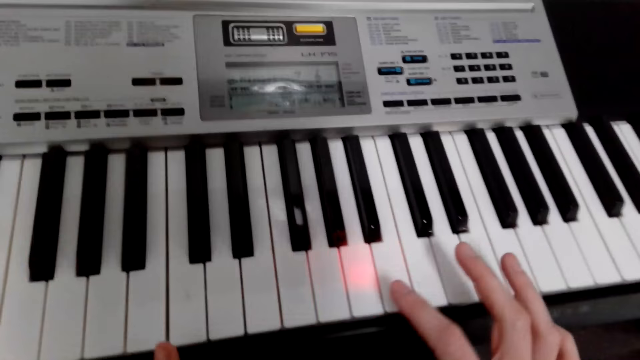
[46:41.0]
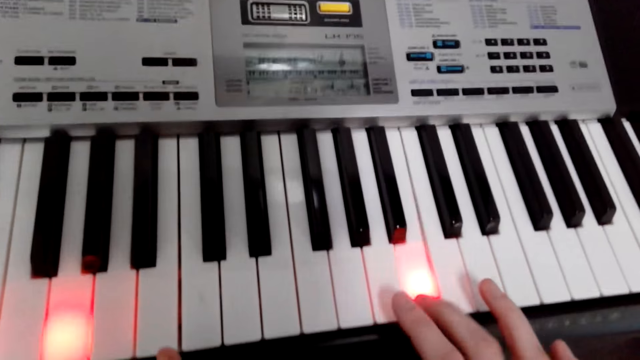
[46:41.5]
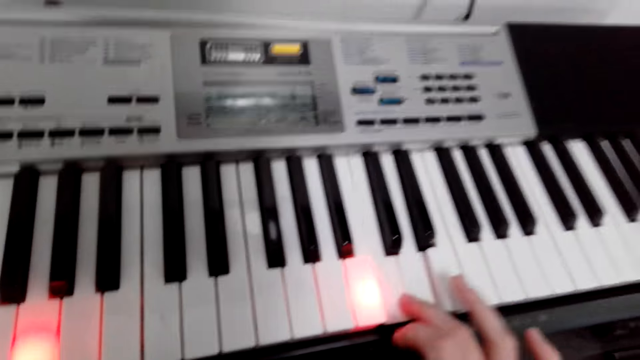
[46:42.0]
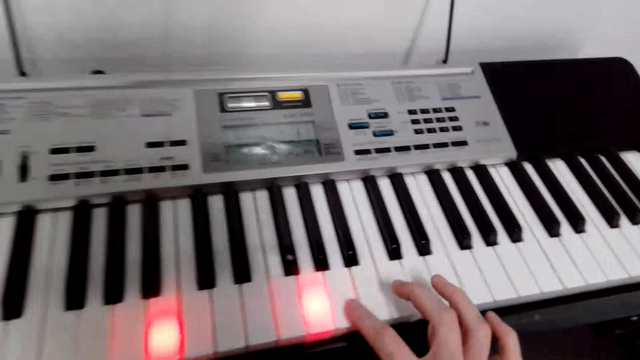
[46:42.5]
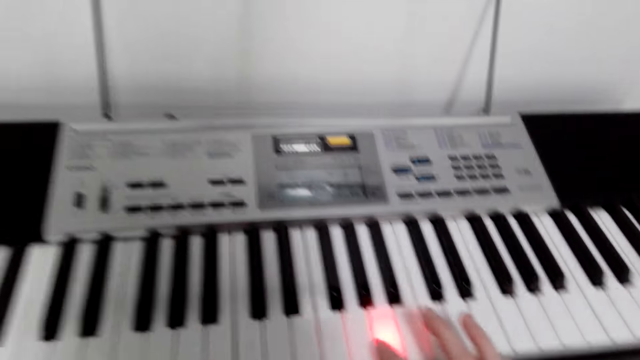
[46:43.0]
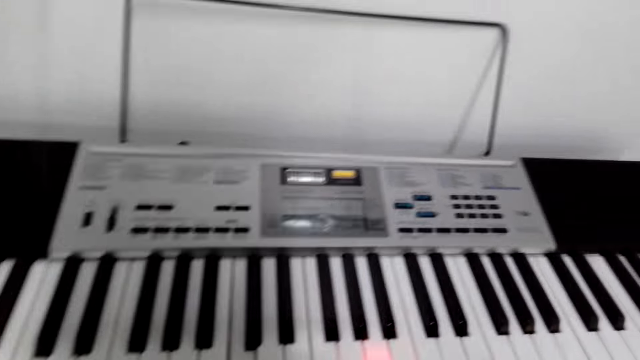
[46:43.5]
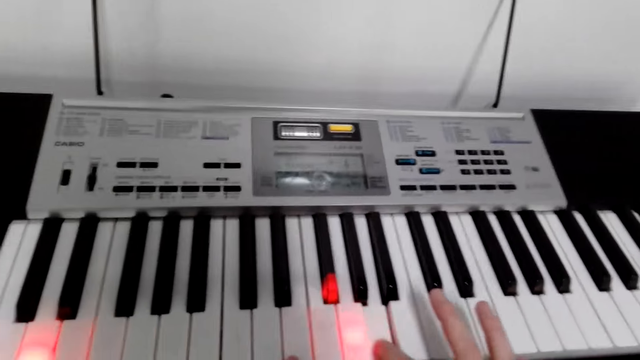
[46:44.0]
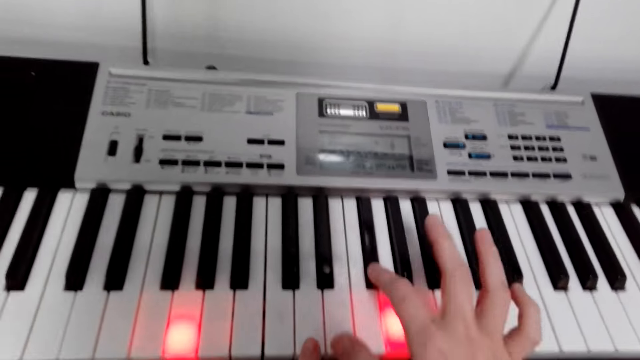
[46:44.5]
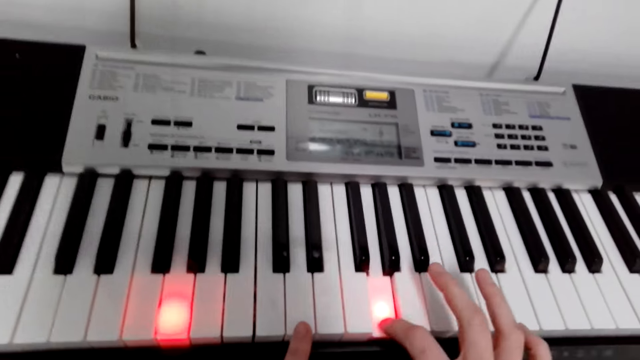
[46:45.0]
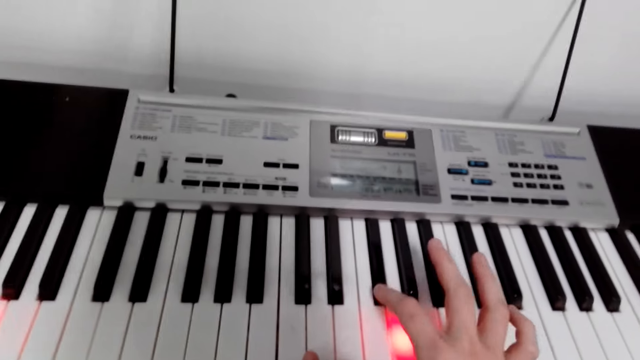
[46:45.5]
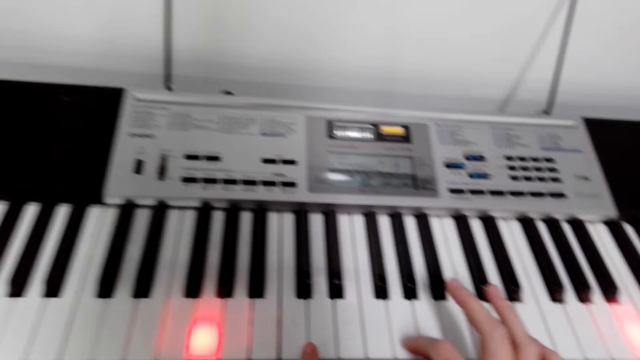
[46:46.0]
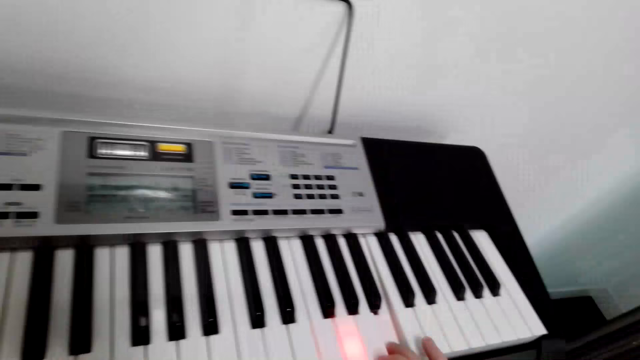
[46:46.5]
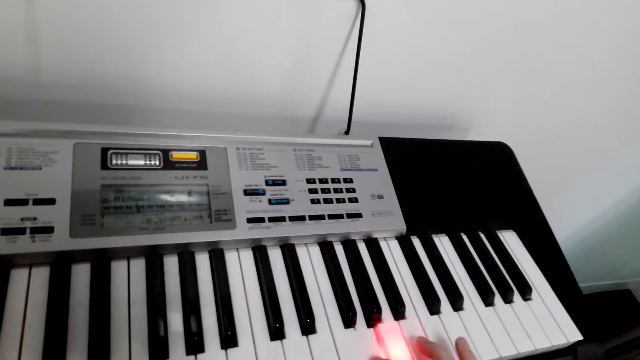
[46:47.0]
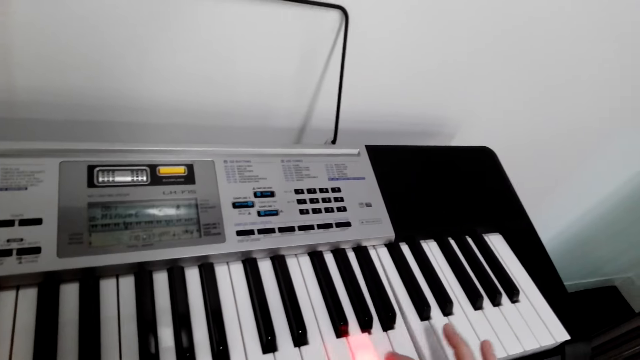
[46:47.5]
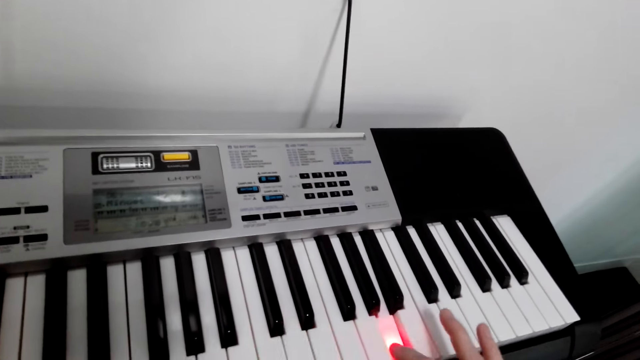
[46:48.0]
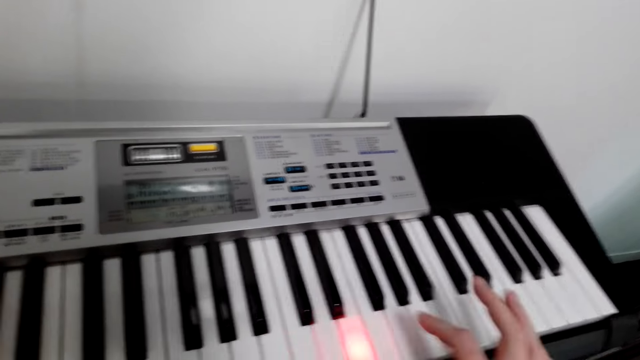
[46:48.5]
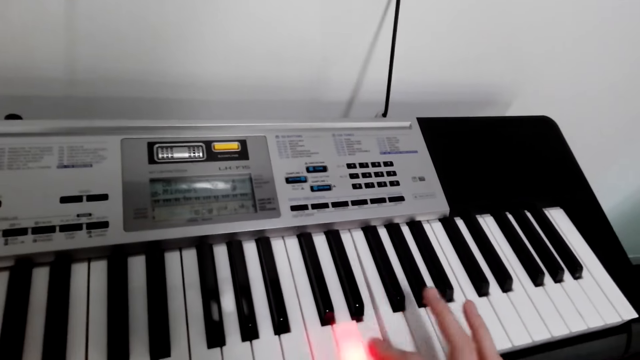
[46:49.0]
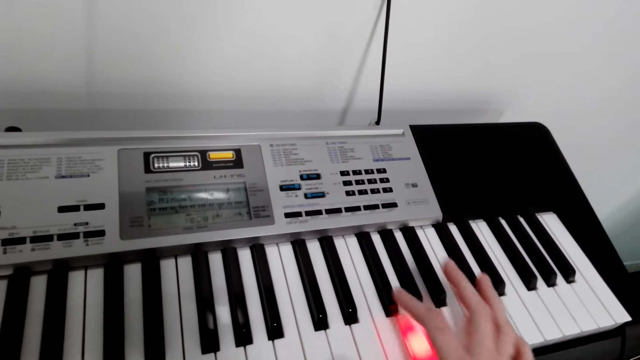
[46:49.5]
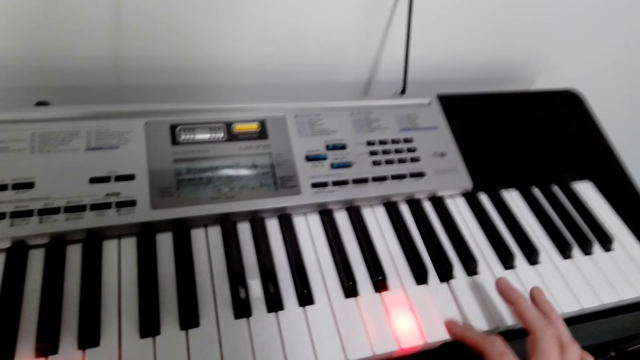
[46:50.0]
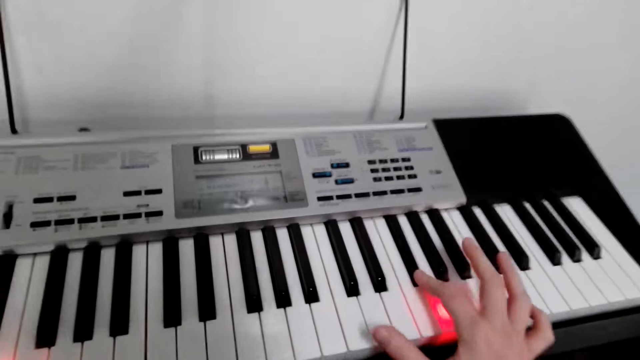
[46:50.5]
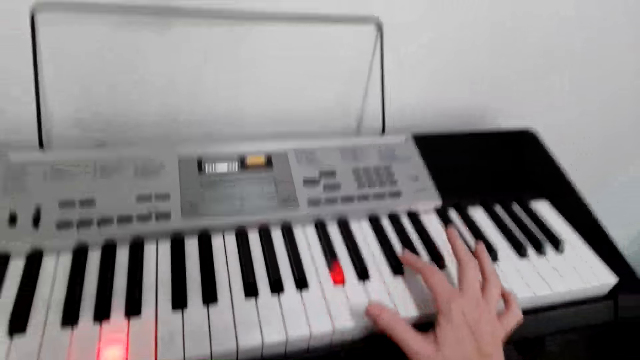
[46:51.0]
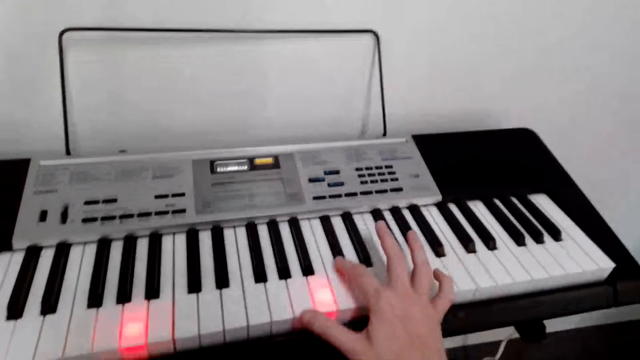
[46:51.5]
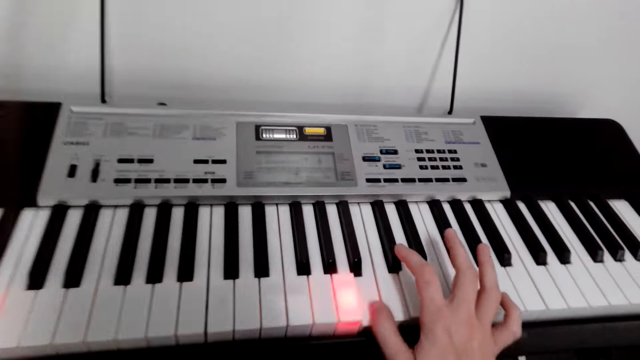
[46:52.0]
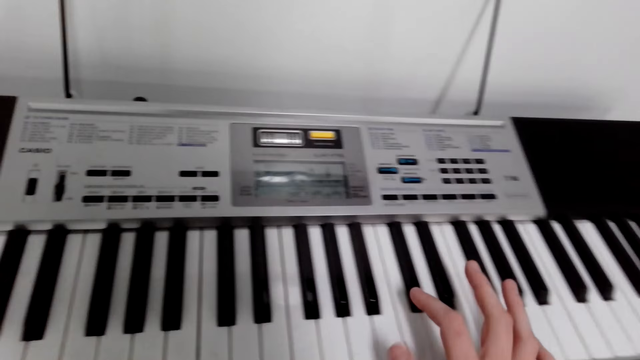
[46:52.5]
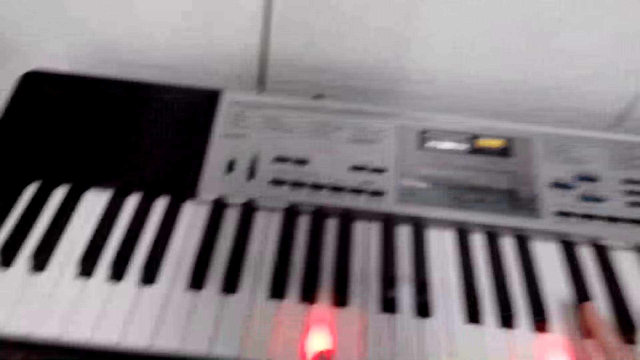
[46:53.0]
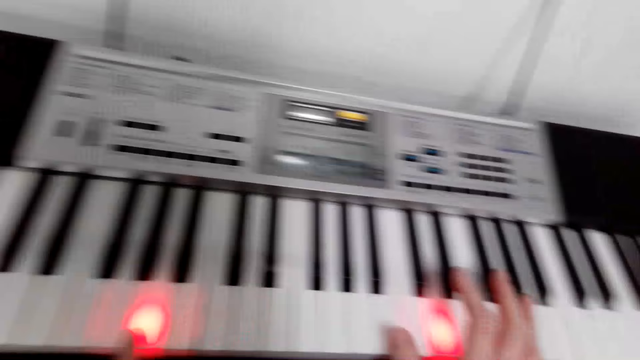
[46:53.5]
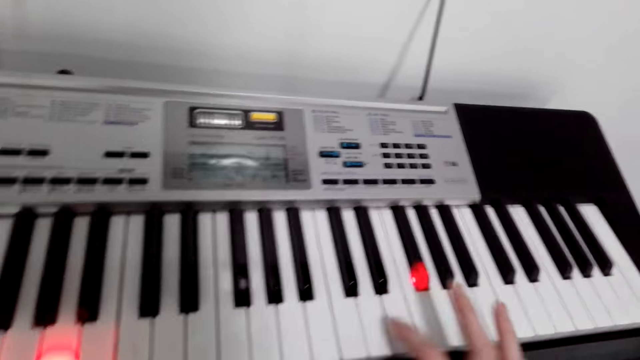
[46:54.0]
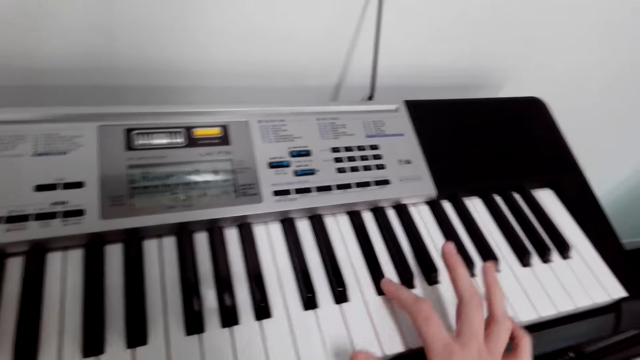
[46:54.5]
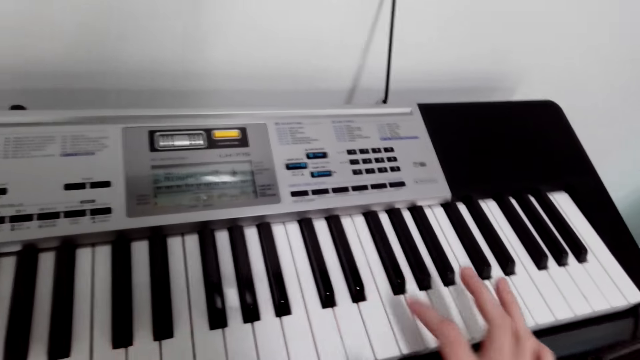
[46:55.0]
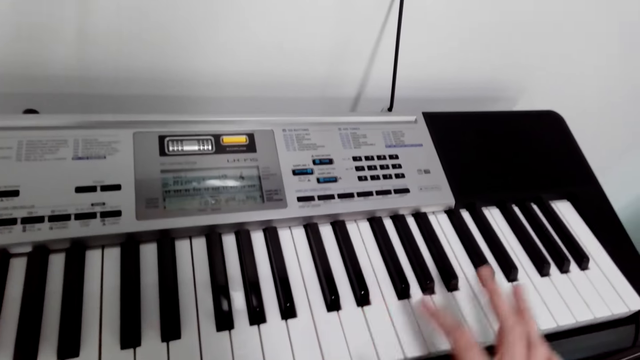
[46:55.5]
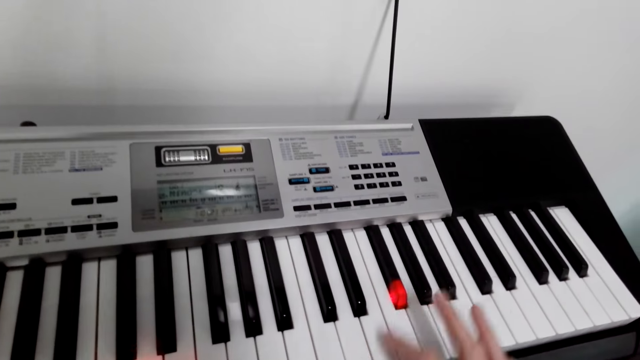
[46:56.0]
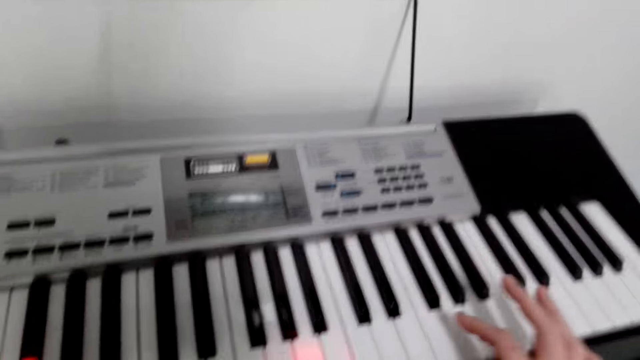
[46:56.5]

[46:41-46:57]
The camera wearer dialogues with someone. They play a piano.

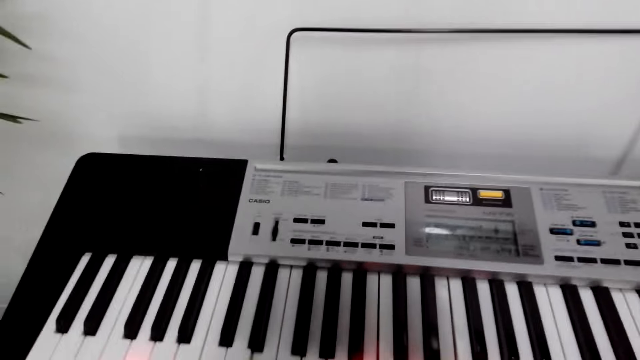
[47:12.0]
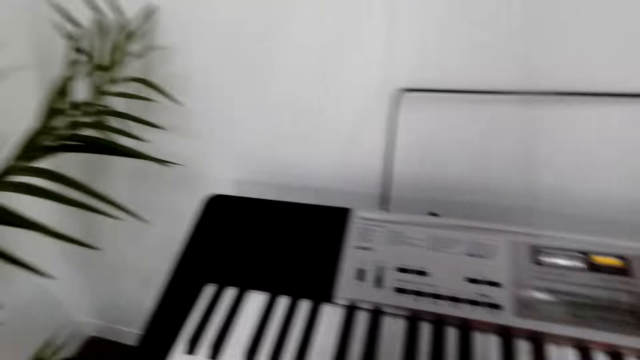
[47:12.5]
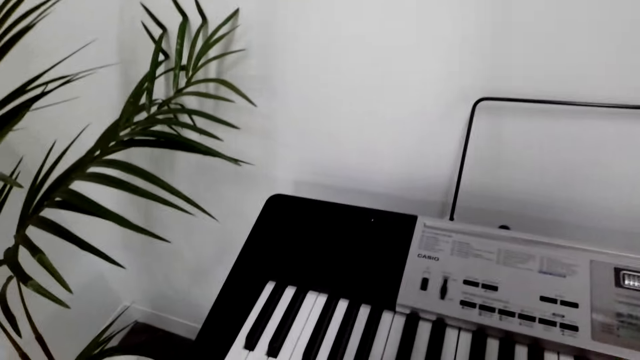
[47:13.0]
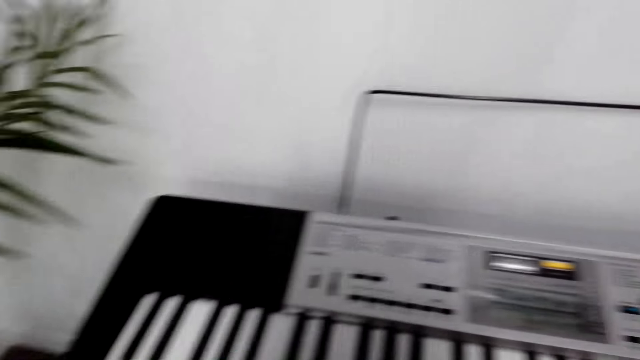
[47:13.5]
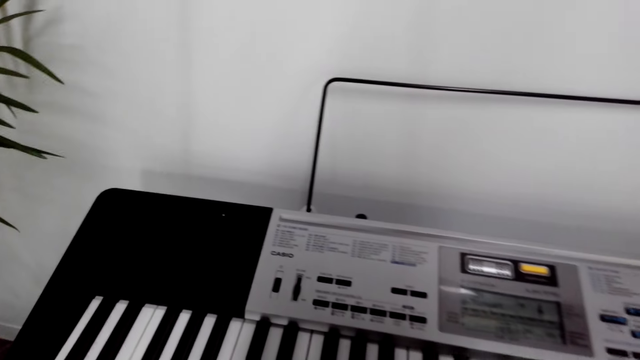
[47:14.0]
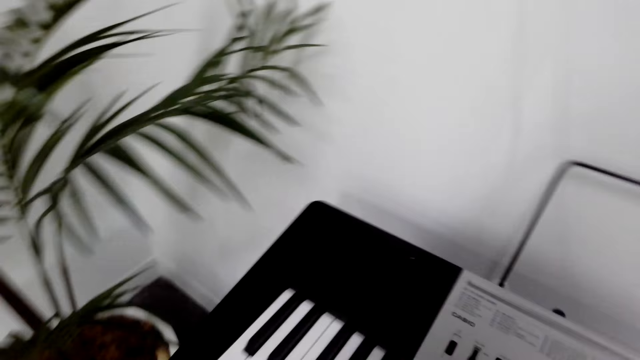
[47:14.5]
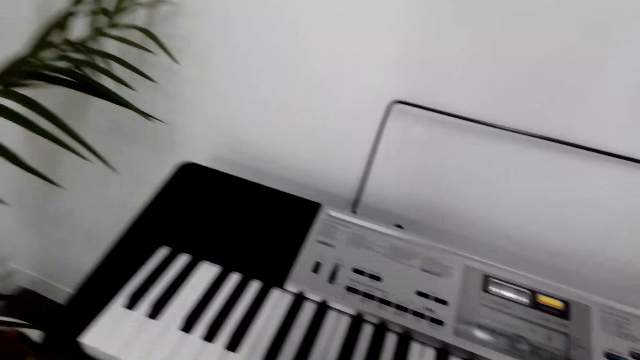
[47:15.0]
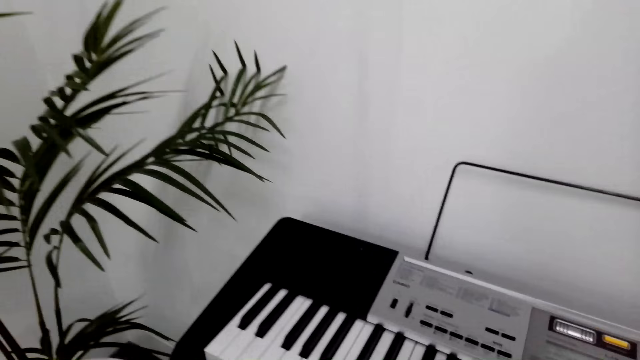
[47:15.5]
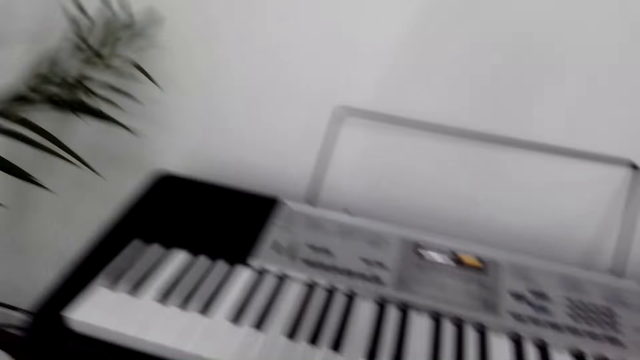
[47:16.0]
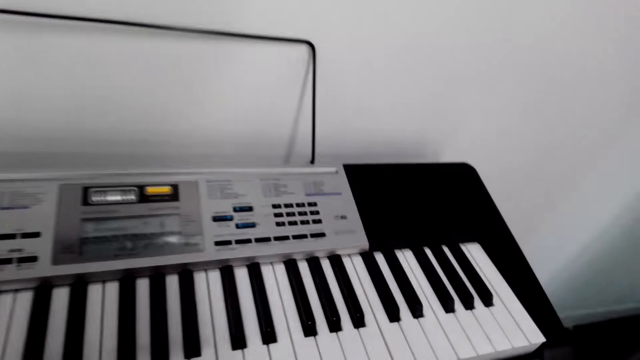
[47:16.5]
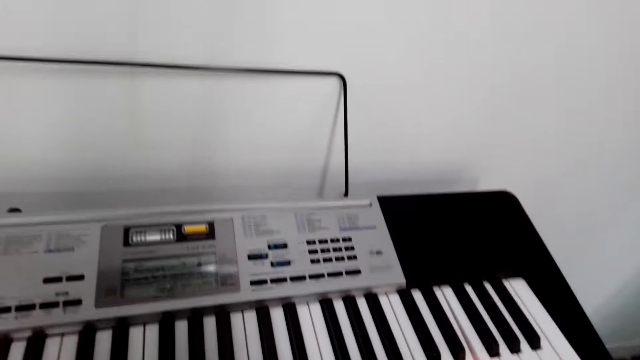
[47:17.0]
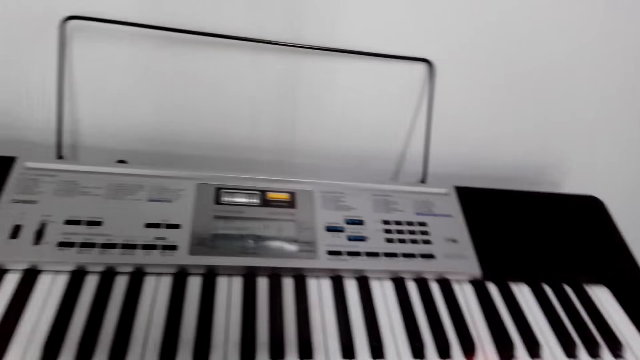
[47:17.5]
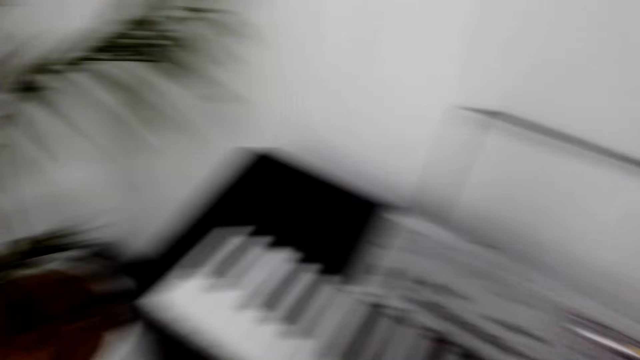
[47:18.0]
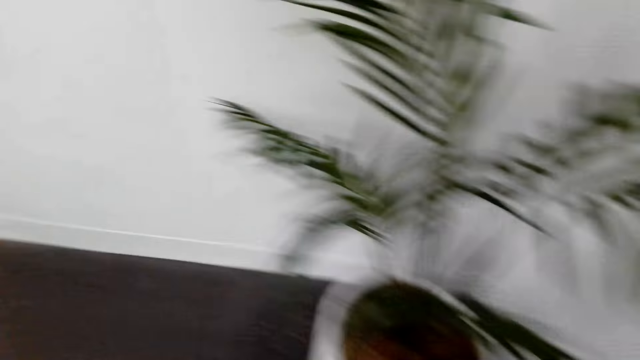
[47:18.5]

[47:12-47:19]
The camera wearer dialogues with someone. They play a piano.
